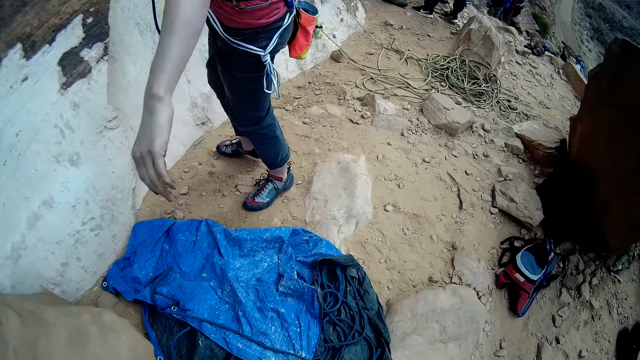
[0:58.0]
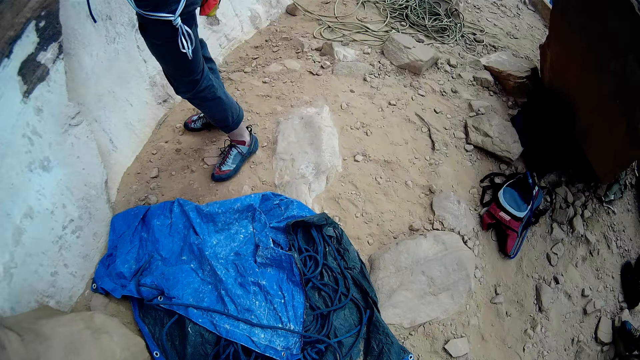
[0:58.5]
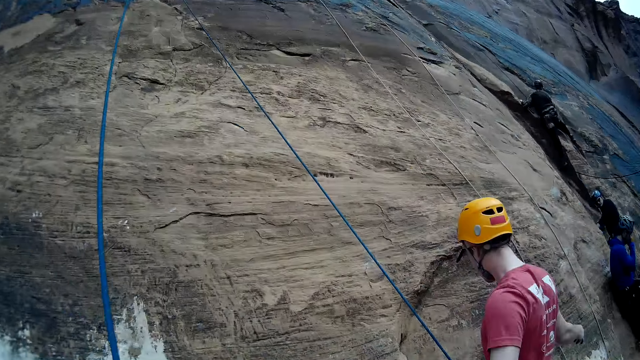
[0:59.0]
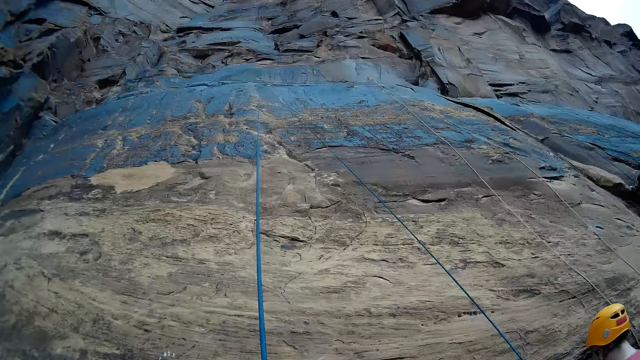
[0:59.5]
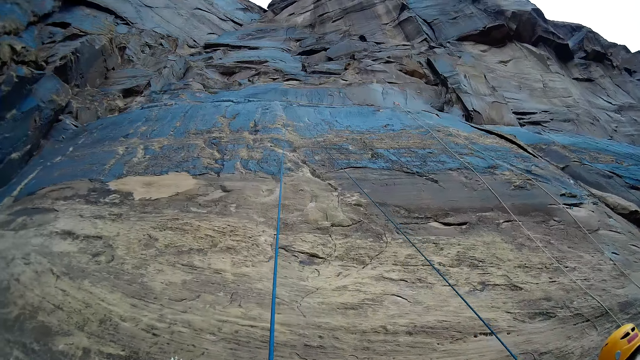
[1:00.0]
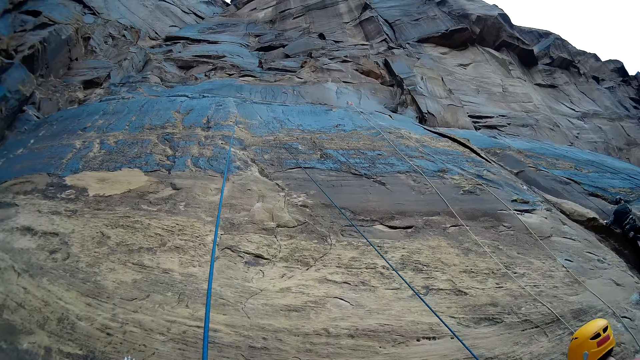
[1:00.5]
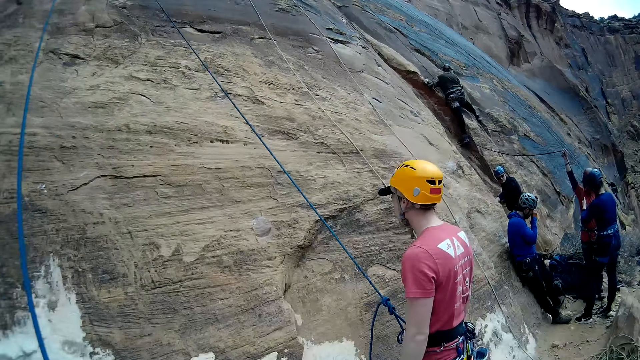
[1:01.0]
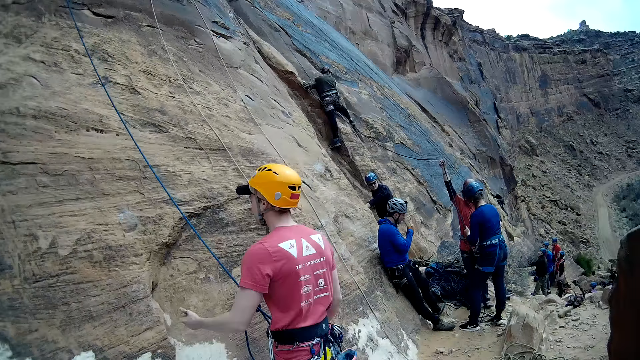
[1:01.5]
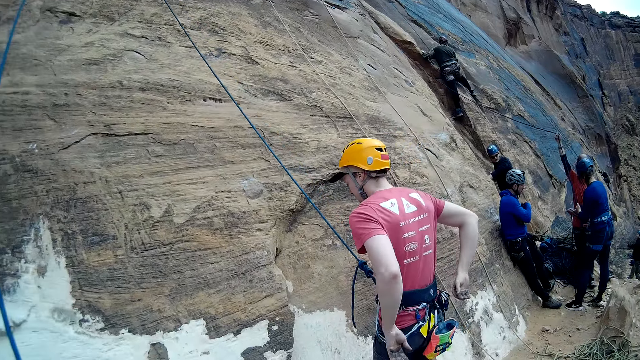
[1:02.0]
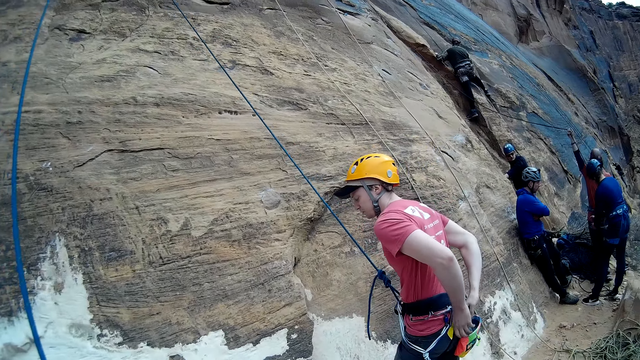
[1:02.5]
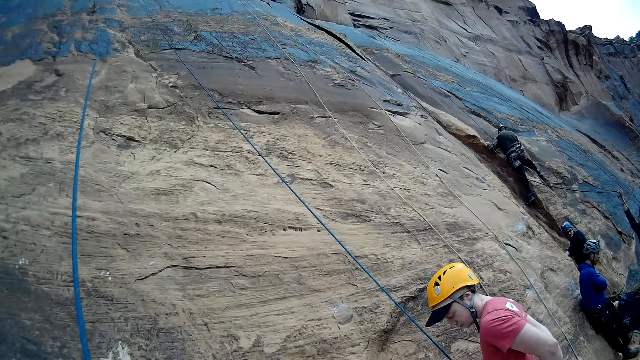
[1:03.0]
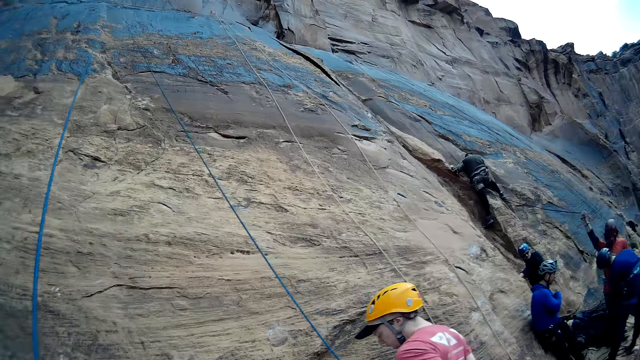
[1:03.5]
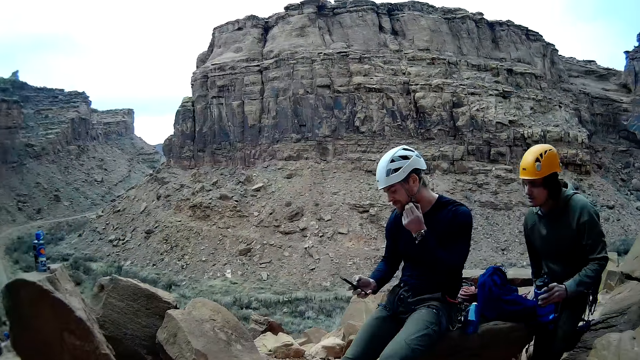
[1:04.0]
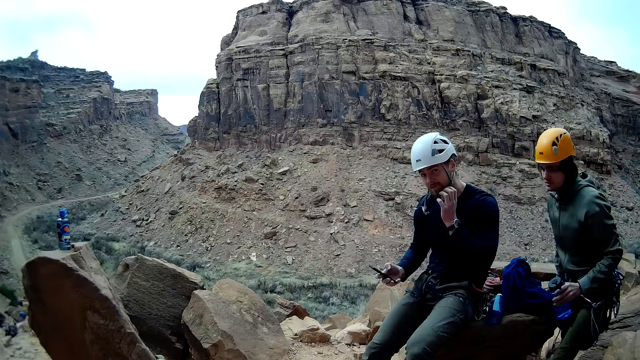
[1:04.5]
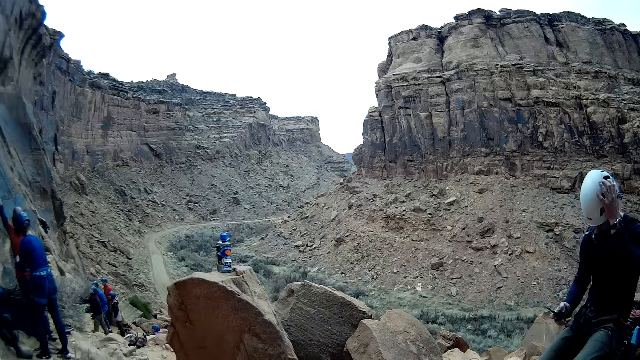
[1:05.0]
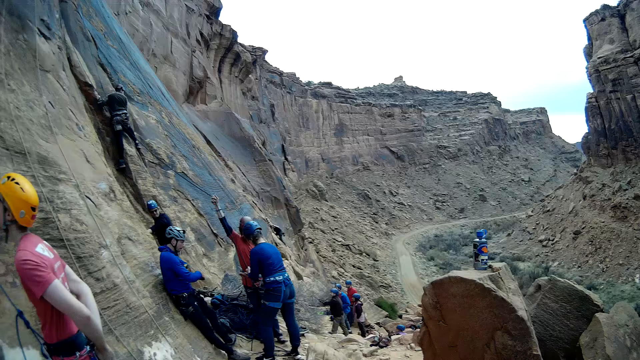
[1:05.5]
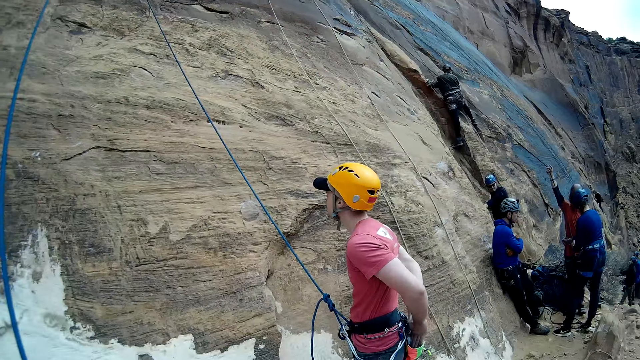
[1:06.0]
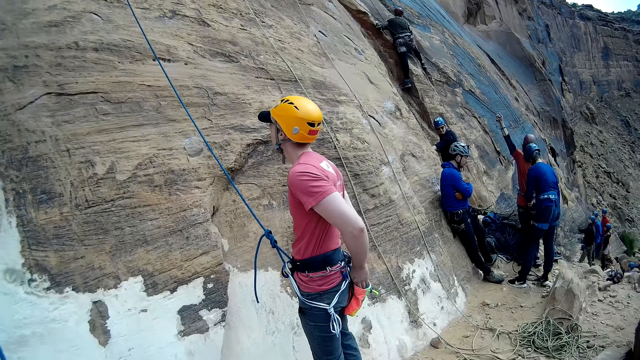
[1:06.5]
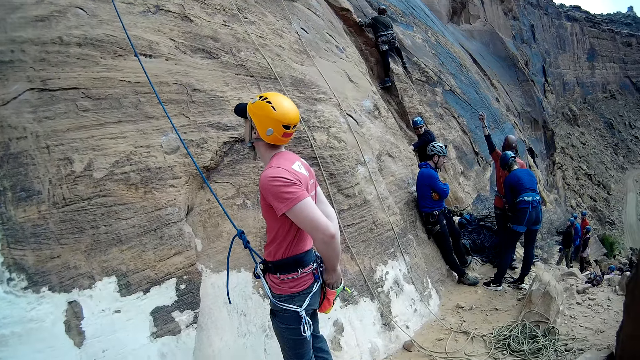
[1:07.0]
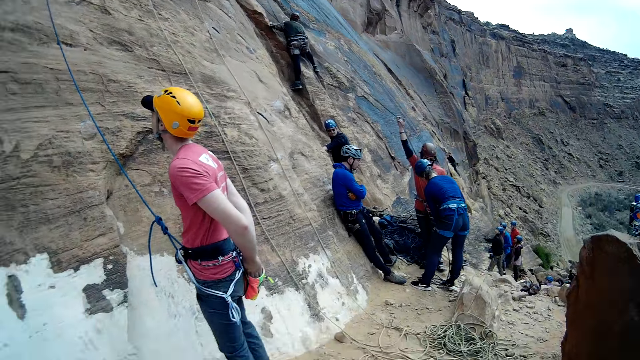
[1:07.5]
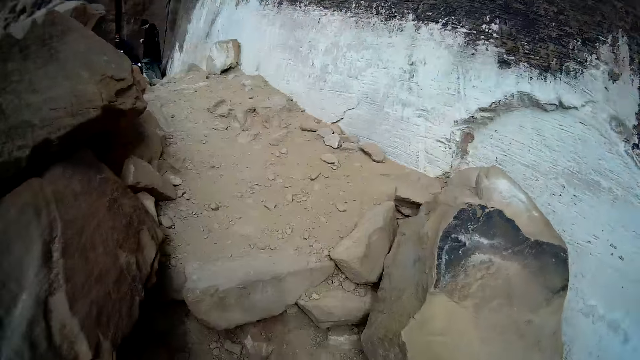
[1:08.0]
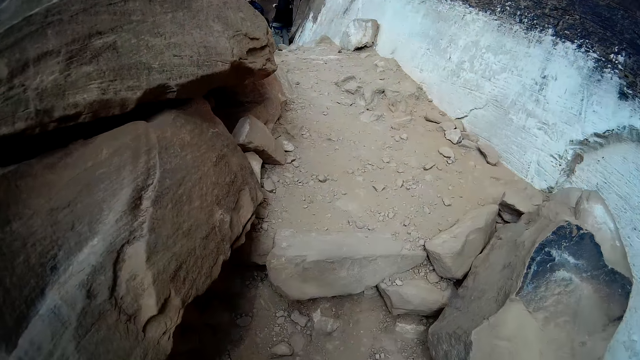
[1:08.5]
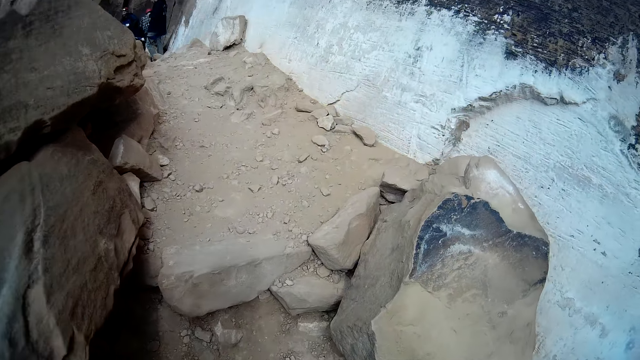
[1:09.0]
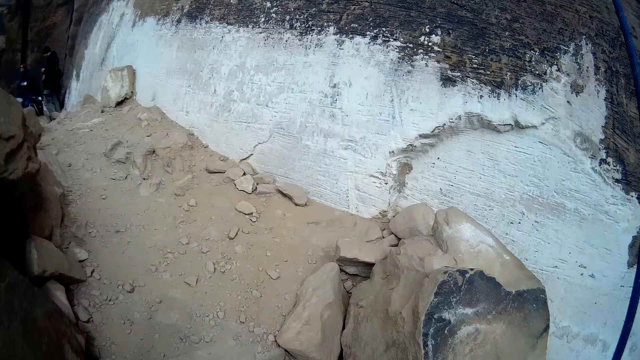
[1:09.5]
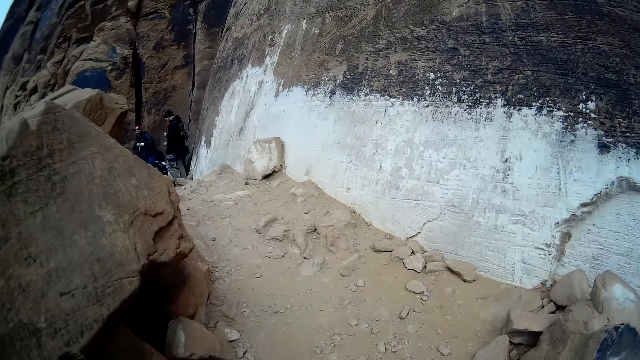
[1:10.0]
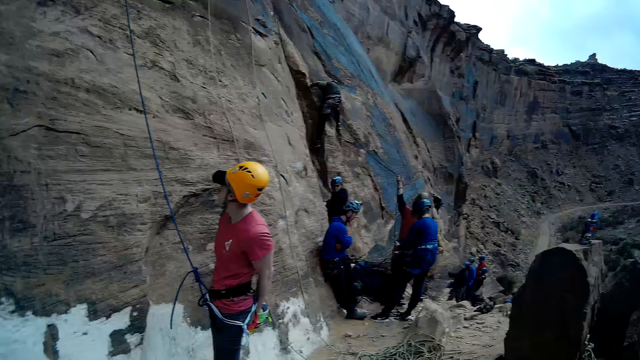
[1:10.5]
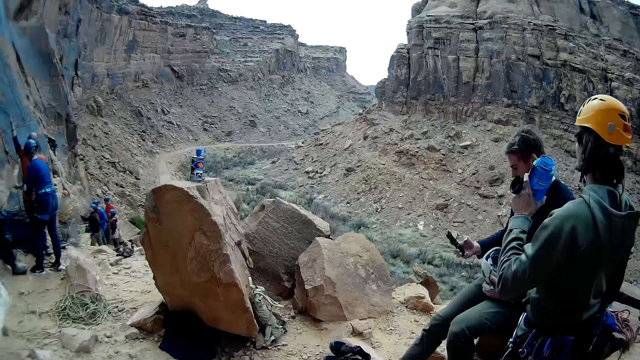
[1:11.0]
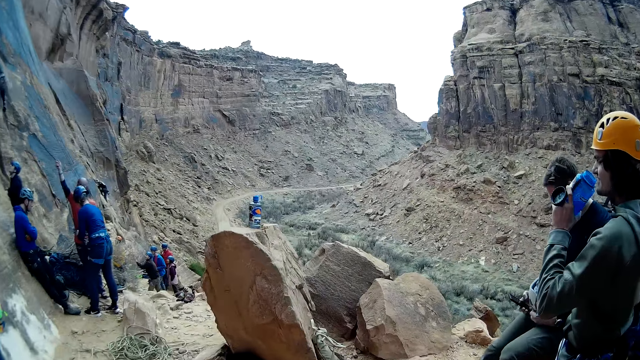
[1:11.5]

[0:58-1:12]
The camera wearer pulls a rope with both hands. They move the hands. A man pulls the rope with the hands. The camera wearer moves the hands backward. The man adjusts the rope and folds the rope with both hands. The camera wearer looks around. They do something.

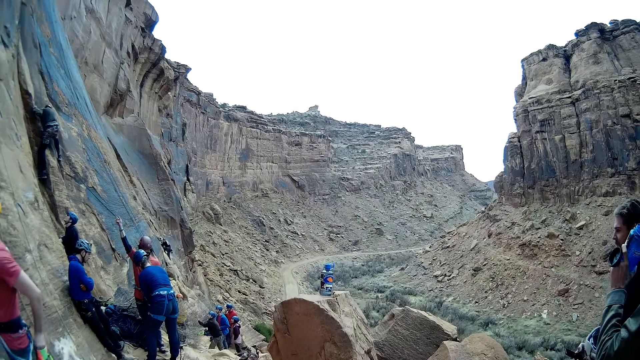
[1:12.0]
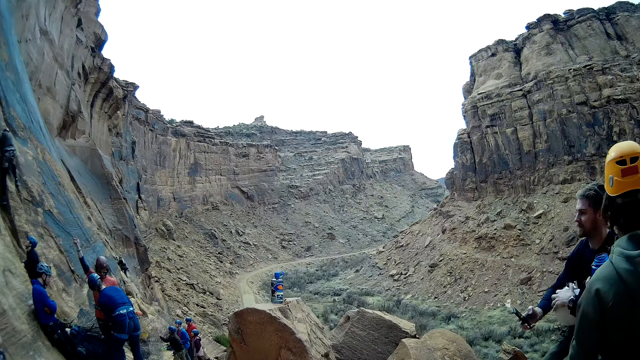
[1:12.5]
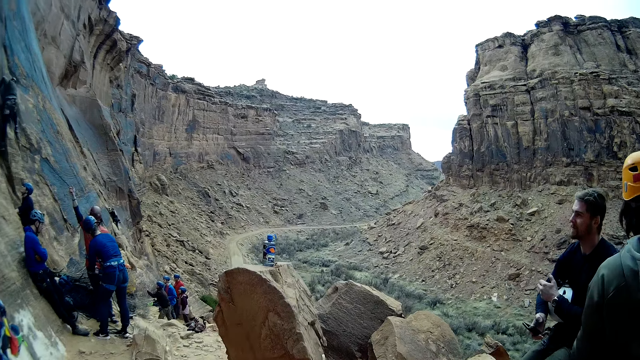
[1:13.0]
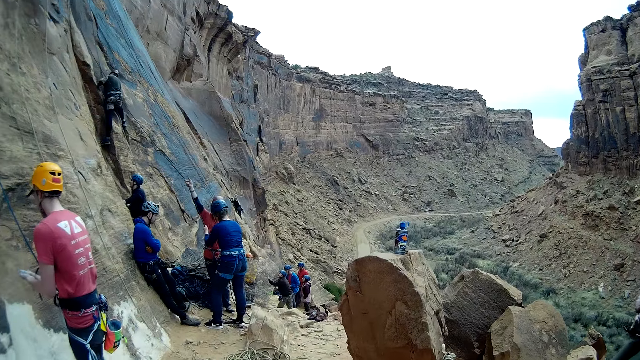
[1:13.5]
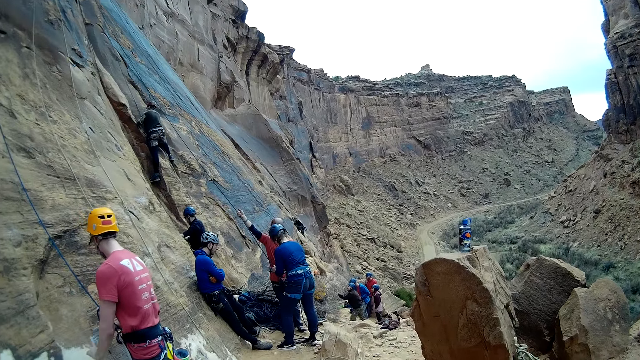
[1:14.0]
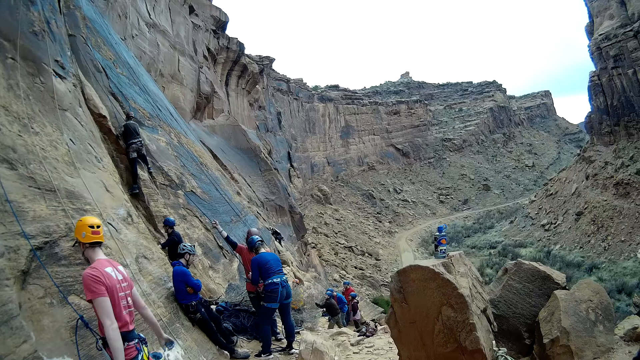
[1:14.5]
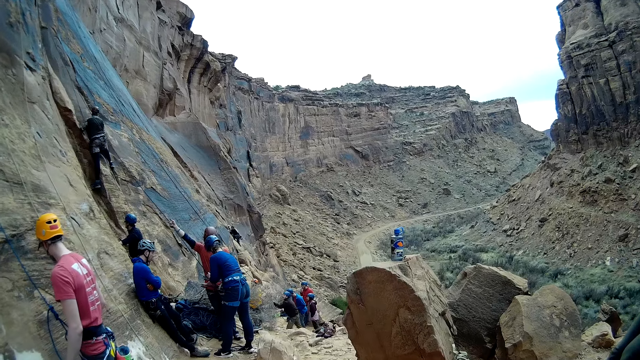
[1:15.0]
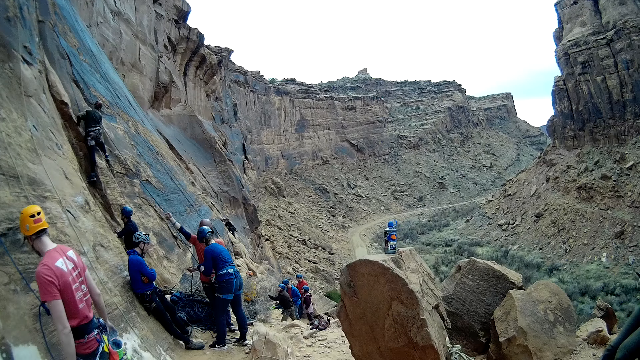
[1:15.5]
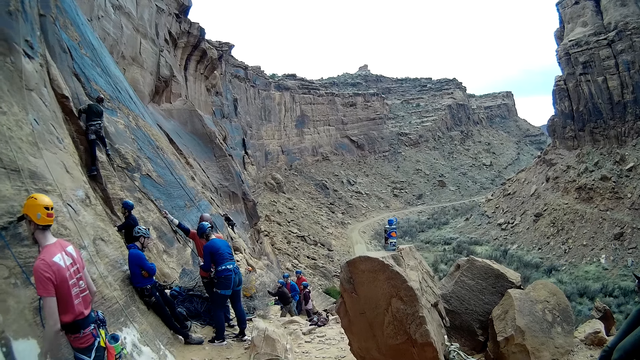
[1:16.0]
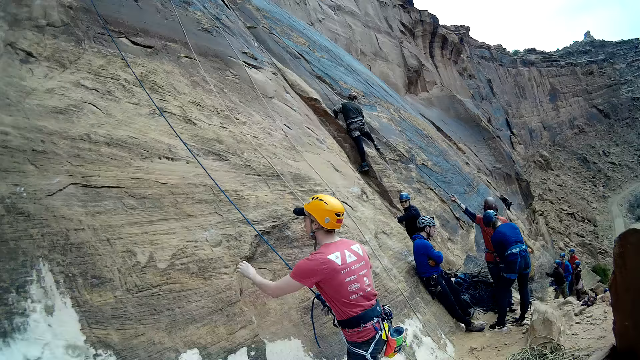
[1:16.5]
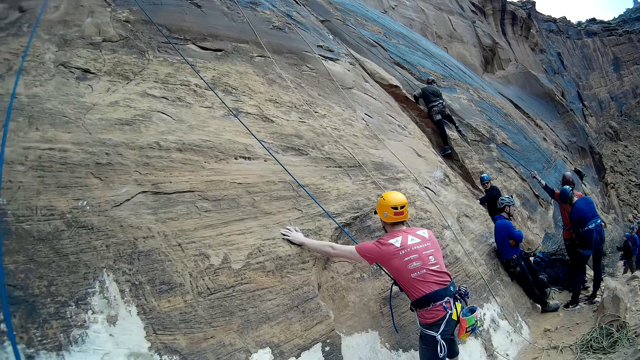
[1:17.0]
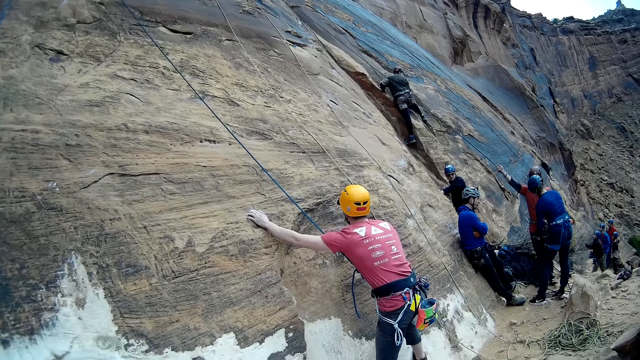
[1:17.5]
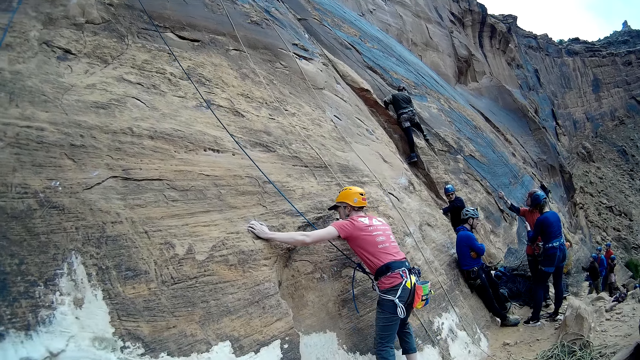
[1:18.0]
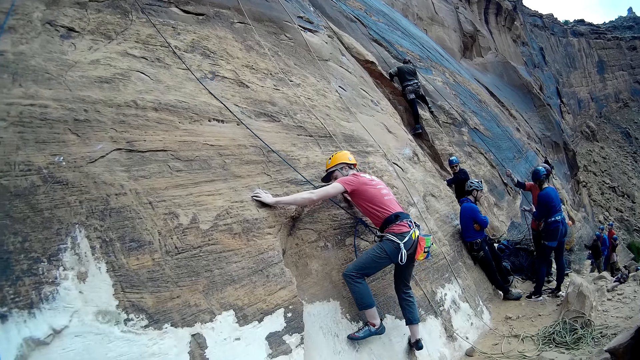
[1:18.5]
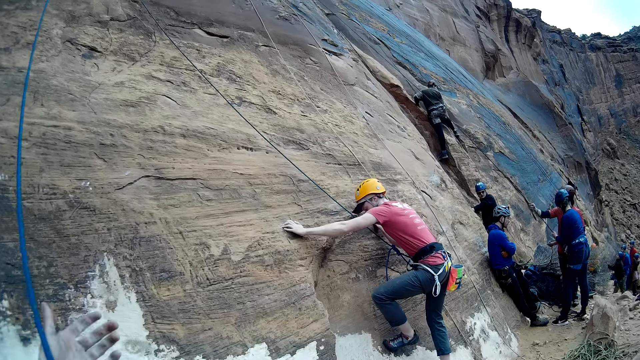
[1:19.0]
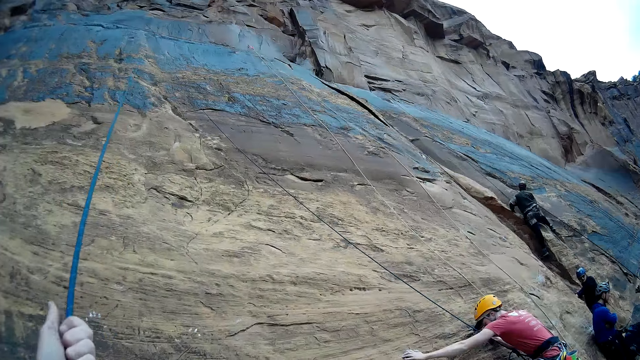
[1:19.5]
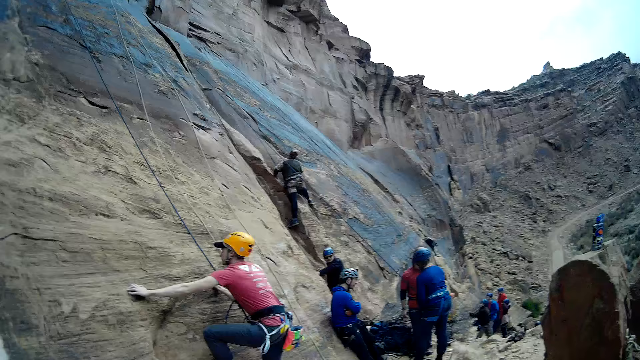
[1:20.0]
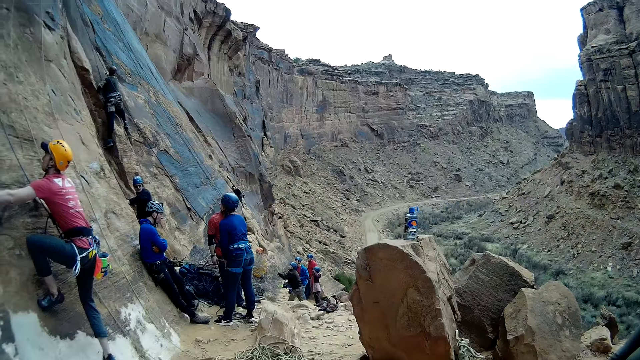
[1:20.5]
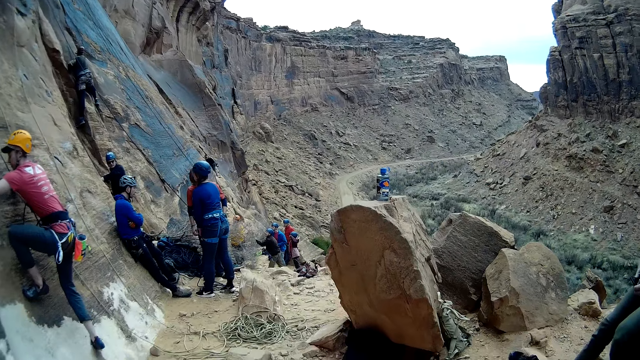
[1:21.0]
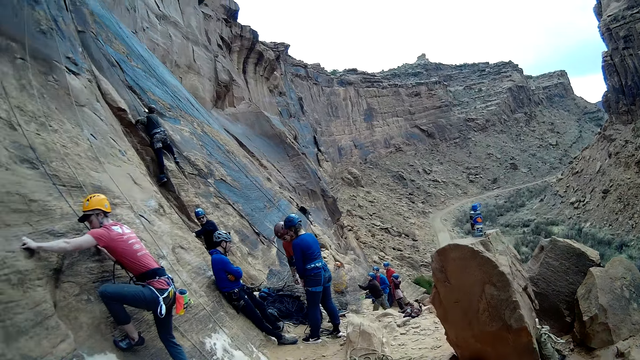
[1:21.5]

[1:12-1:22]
A man does something. The camera wearer does something. The man climbs a wall. The camera wearer pulls a rope with the left hand. They climb a mountain.
